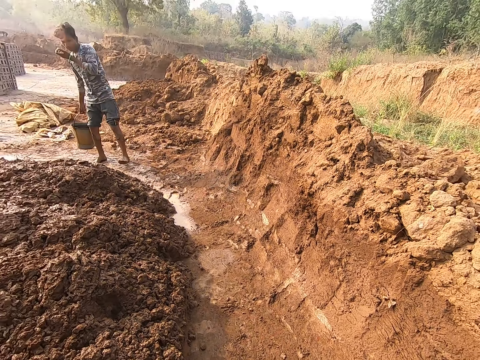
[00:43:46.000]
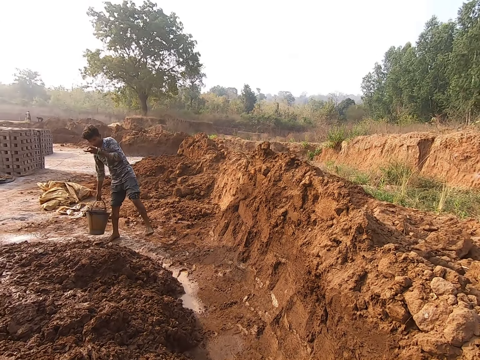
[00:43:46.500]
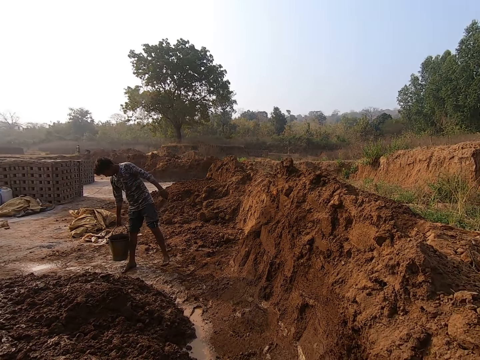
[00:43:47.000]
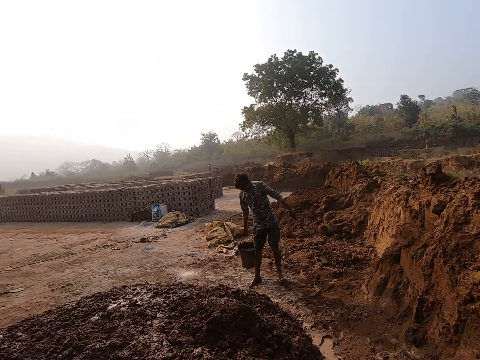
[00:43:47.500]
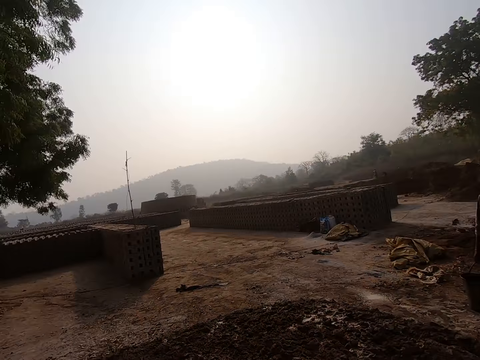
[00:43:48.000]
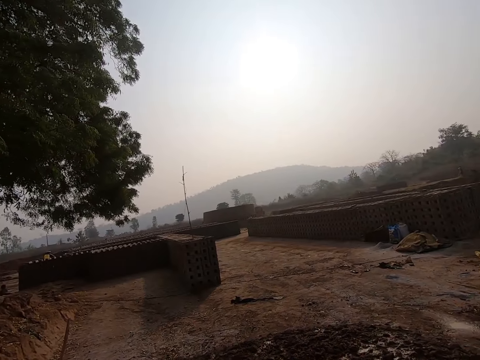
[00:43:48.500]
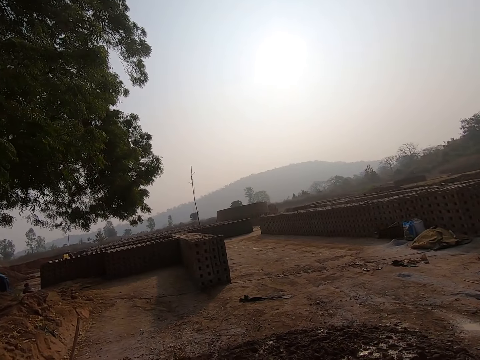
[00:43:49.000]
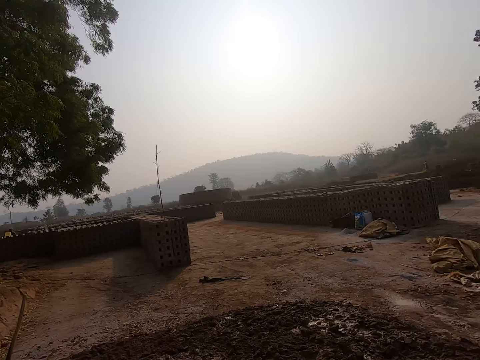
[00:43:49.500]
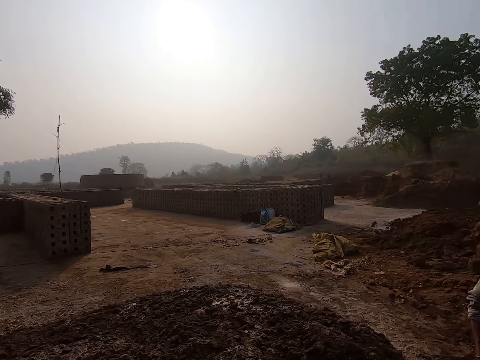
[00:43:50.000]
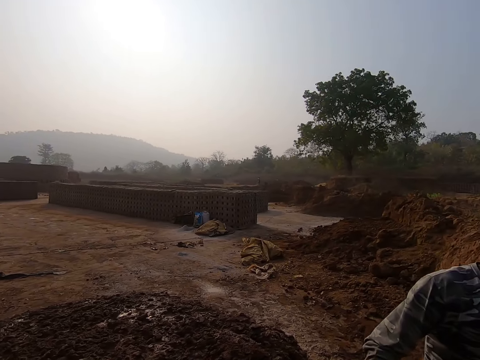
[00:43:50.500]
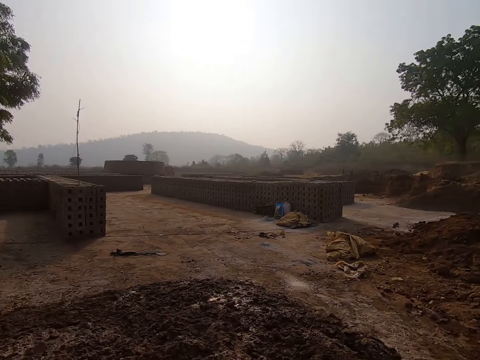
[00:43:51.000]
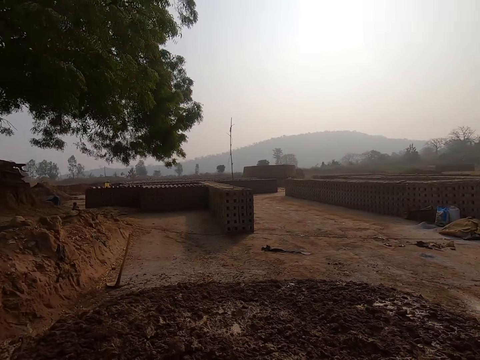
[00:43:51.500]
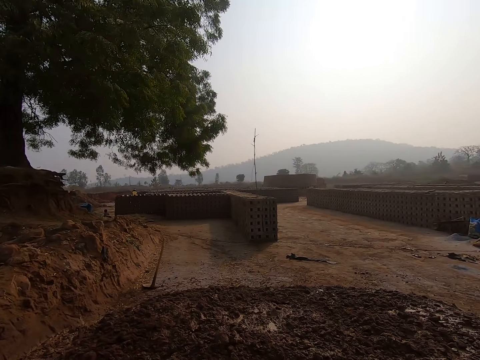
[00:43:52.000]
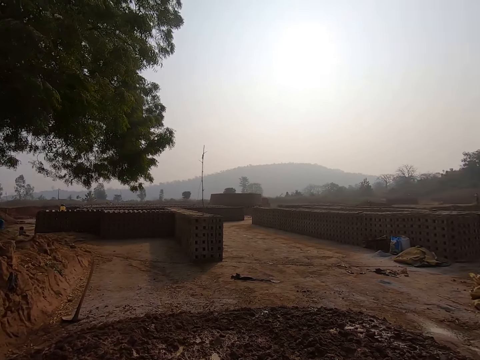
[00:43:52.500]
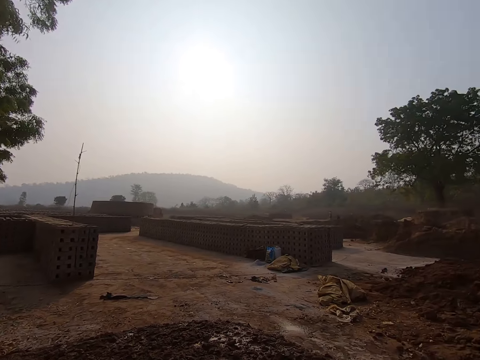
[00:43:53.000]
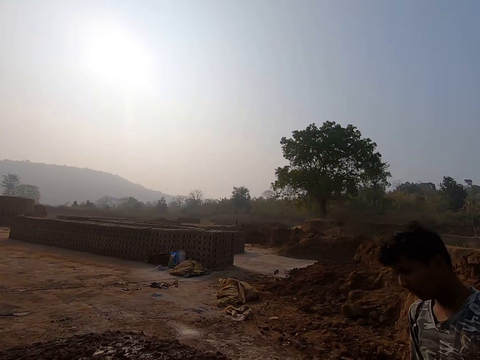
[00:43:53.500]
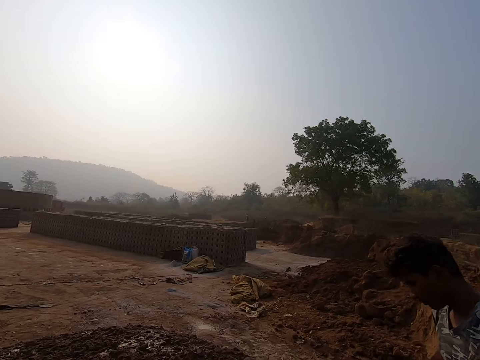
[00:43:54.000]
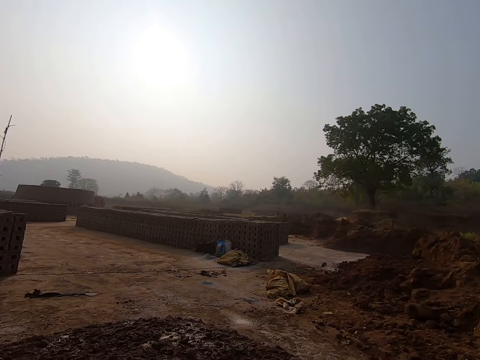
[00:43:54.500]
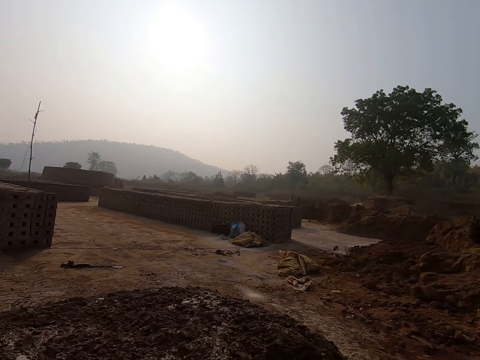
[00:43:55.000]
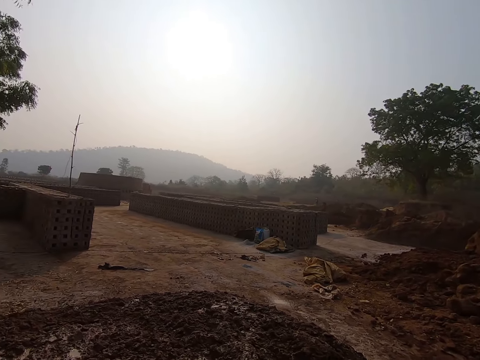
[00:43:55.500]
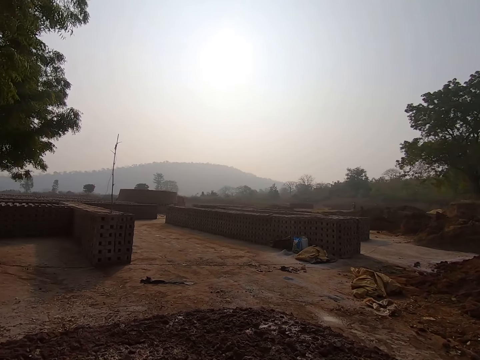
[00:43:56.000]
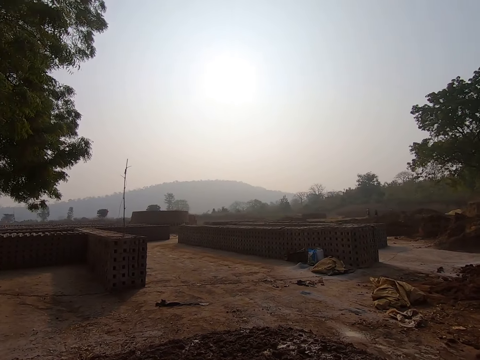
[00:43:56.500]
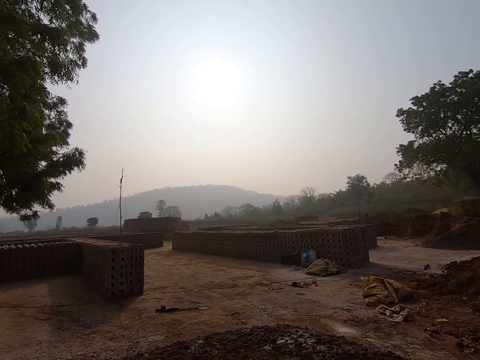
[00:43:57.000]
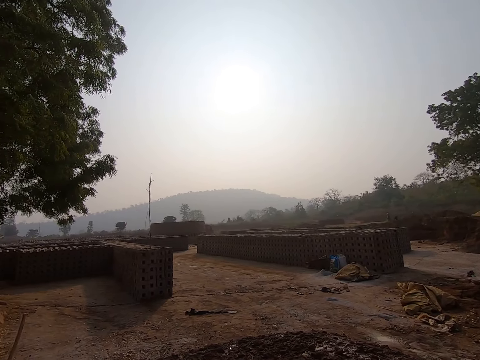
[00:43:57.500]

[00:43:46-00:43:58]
A man touches his face with his left hand. The man carries the bucket of water and pours water on the mud.

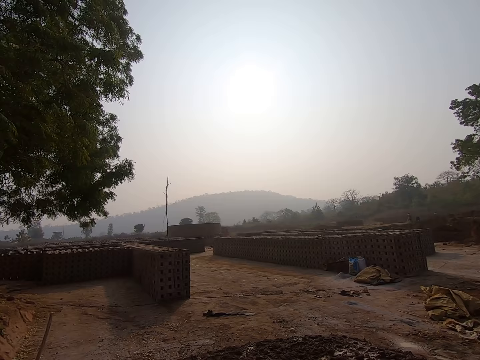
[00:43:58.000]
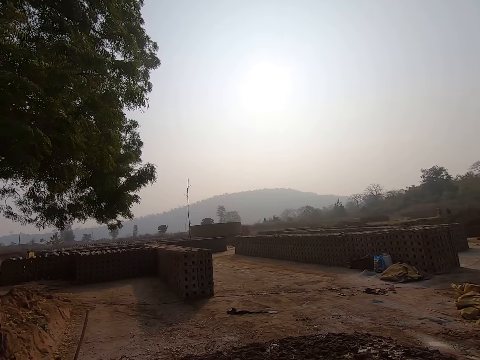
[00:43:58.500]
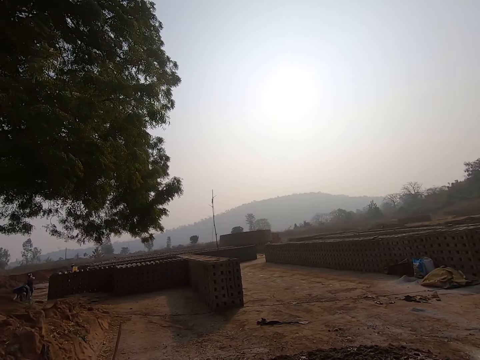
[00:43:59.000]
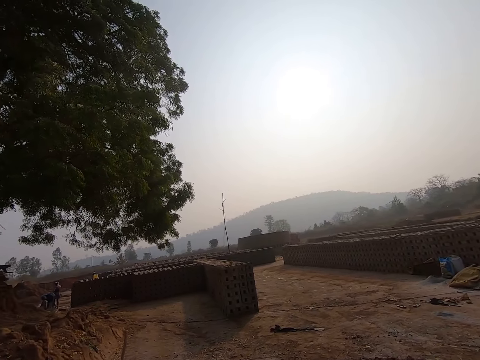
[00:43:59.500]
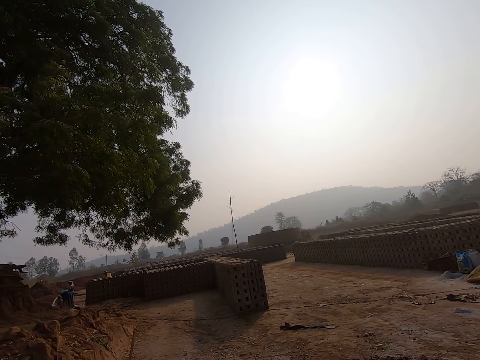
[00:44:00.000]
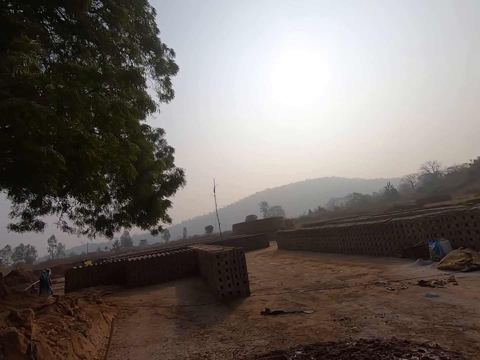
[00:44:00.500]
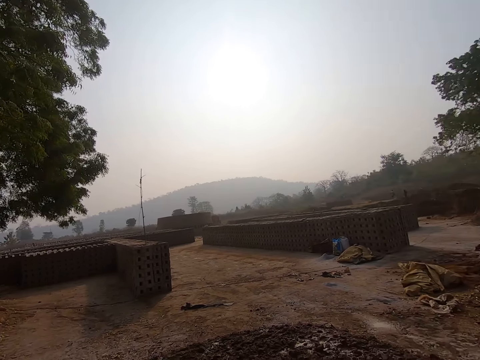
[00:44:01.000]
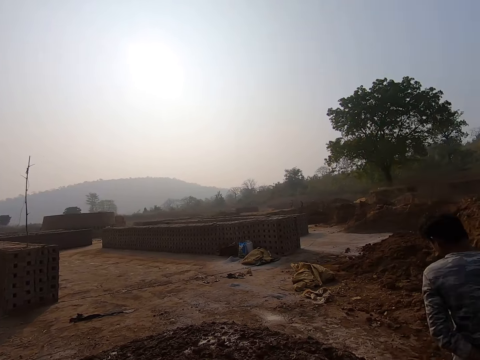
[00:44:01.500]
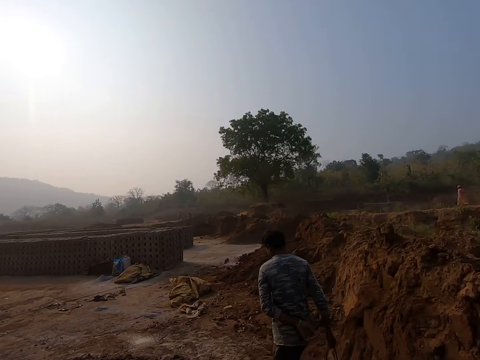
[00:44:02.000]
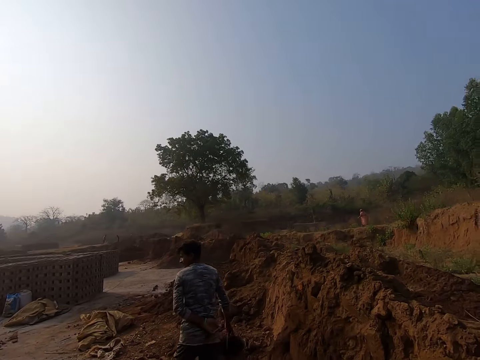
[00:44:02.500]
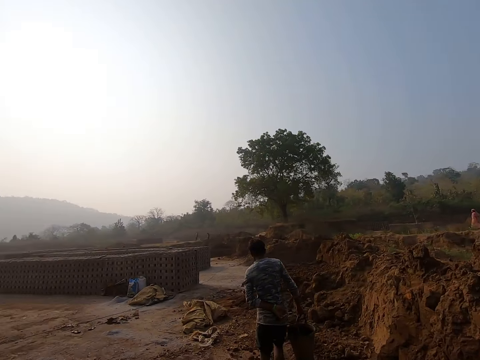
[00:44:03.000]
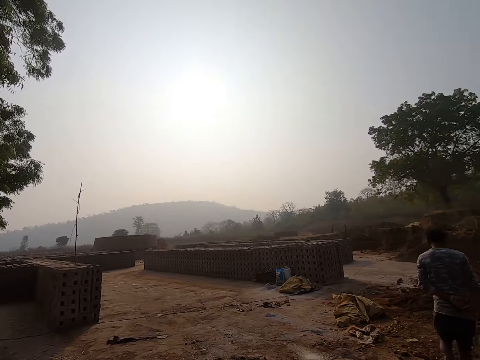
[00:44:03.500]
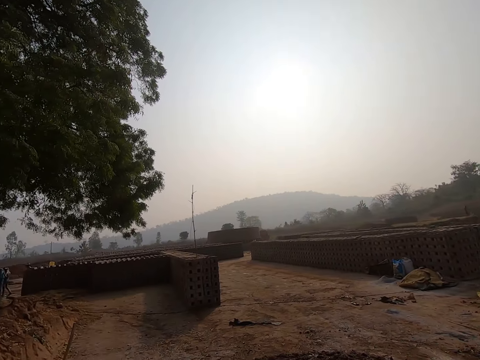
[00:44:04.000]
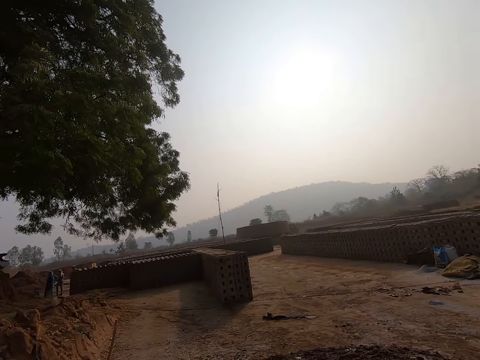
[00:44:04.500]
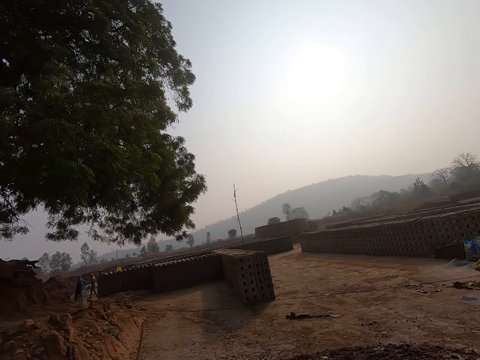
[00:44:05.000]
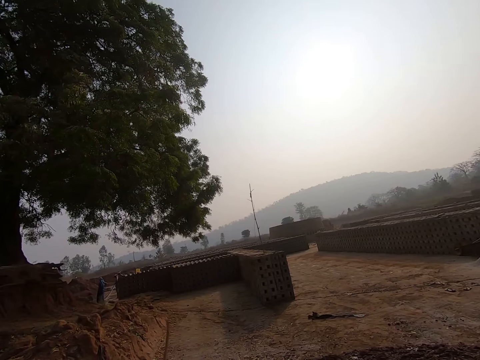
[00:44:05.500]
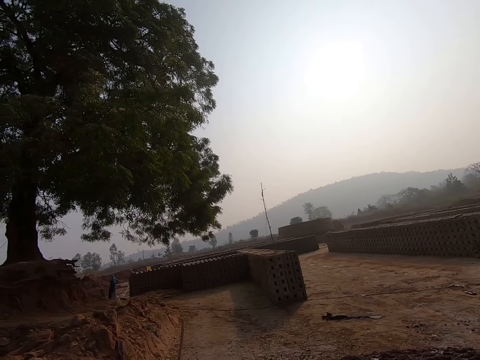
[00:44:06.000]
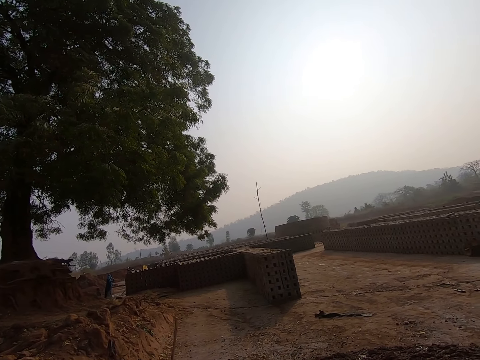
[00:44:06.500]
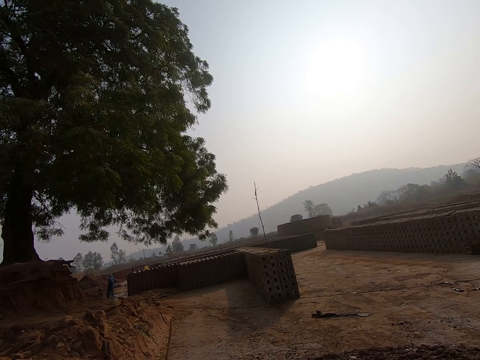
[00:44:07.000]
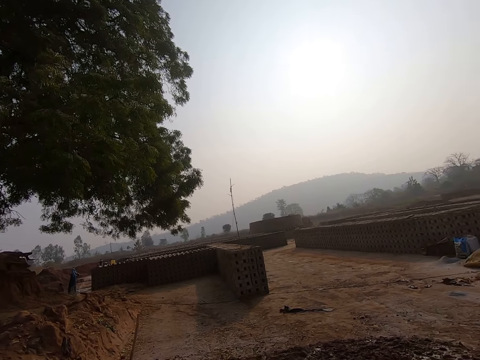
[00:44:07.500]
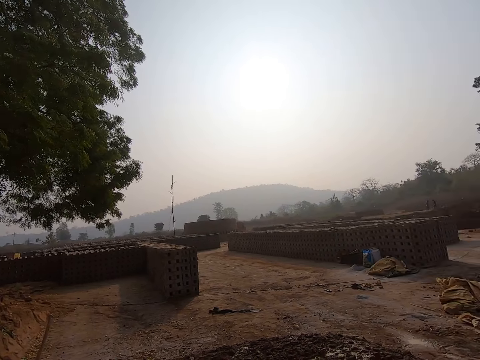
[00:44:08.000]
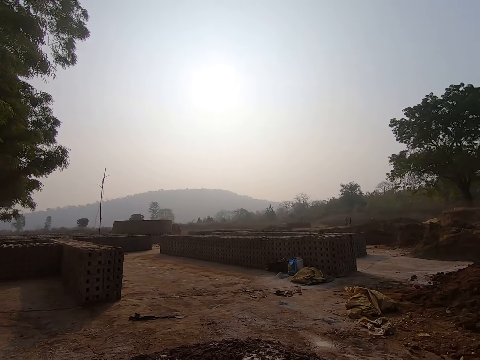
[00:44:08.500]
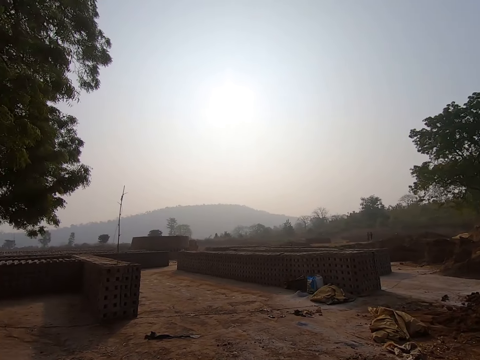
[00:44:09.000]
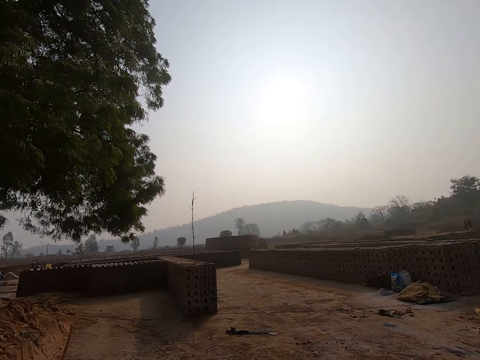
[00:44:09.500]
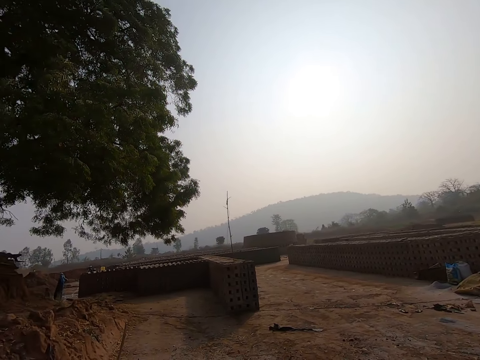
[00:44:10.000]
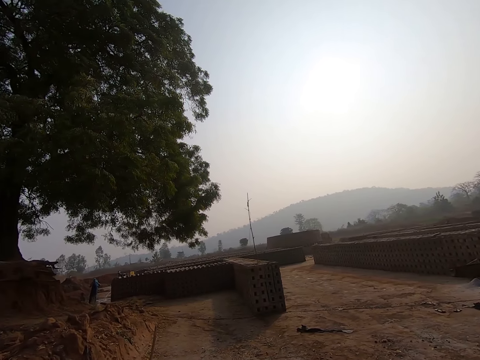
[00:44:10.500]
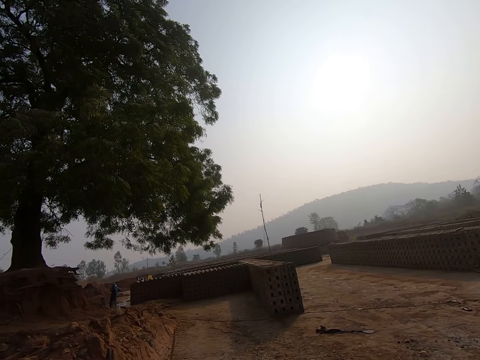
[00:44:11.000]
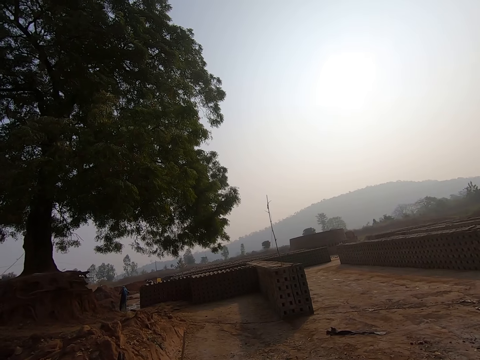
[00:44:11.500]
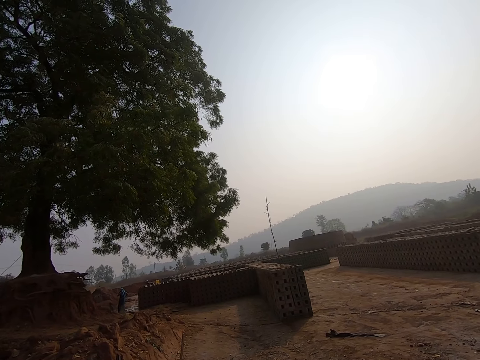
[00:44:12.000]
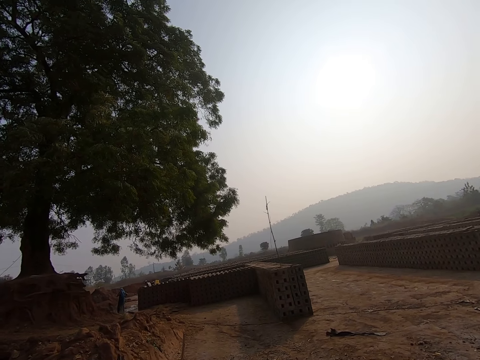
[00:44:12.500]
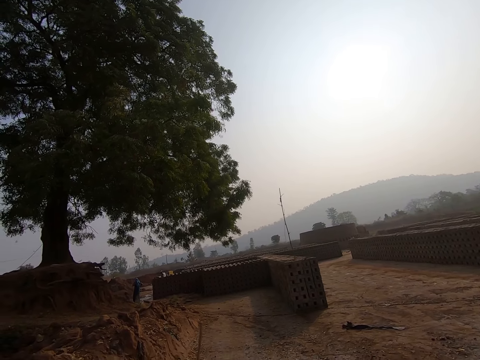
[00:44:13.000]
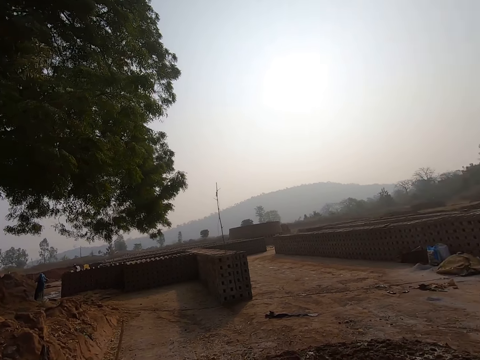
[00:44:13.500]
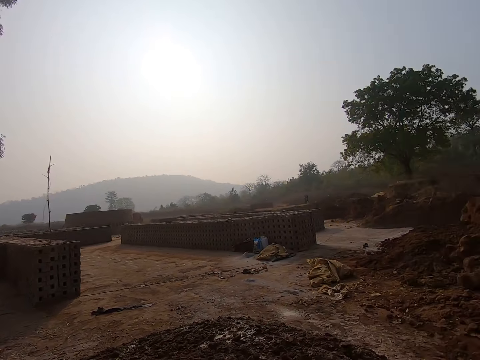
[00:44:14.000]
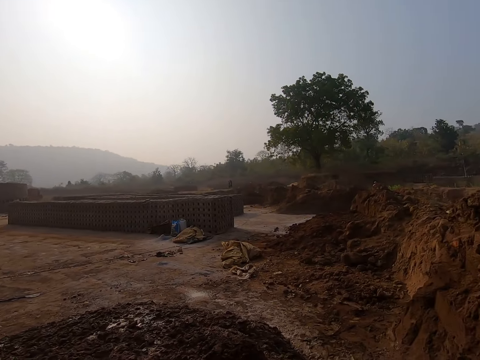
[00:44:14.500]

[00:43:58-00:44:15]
The camera wearer looks around the area.
